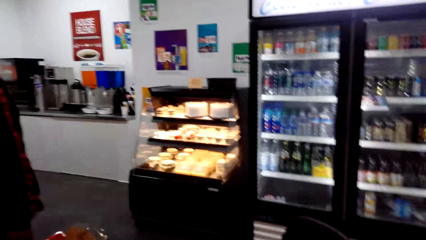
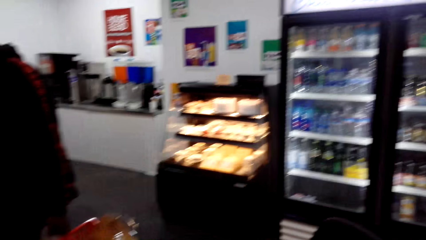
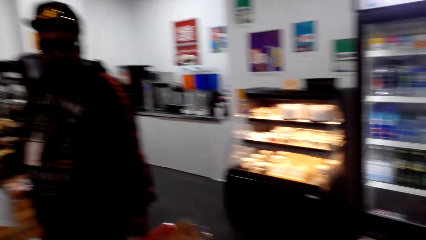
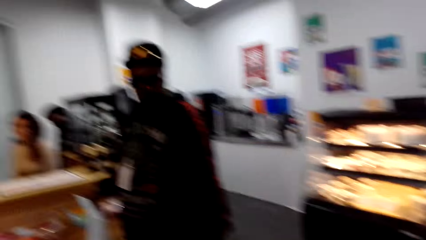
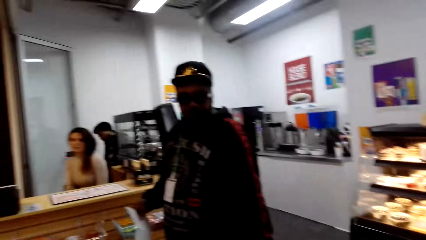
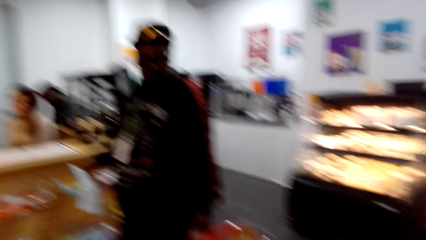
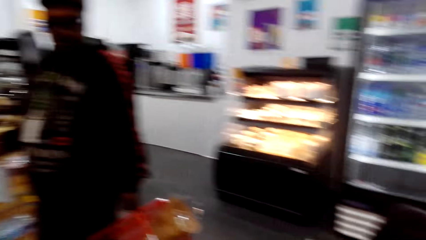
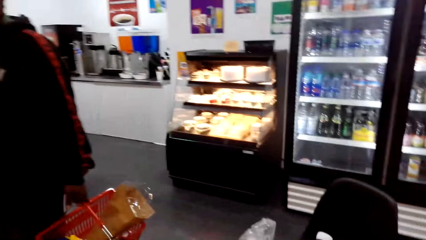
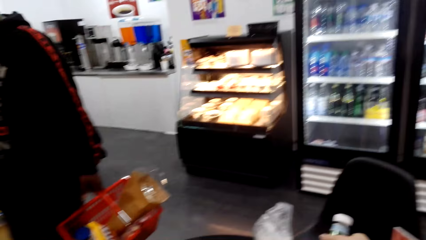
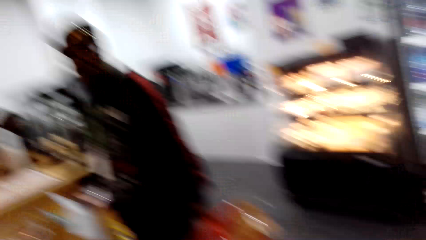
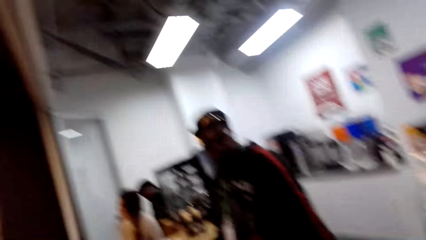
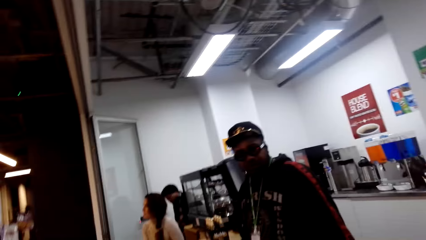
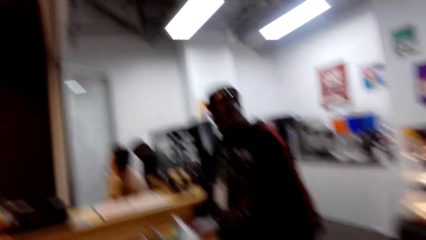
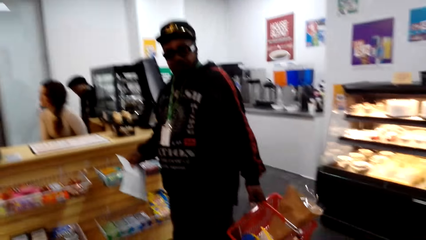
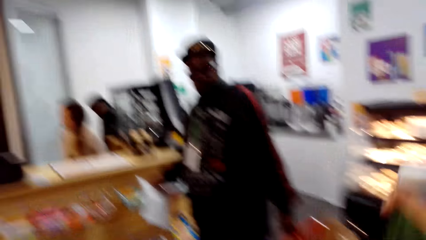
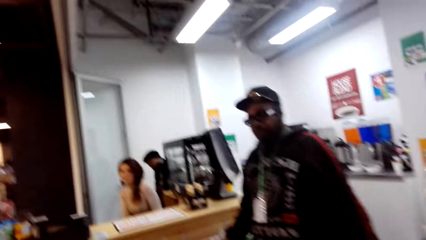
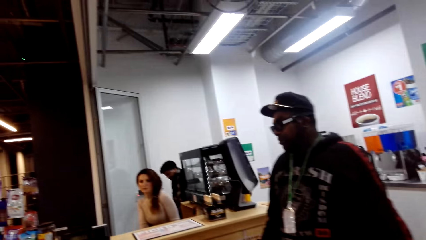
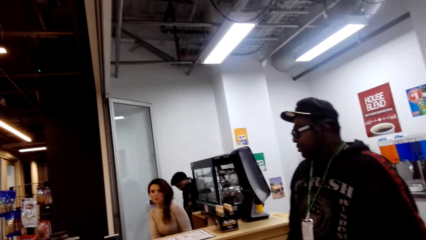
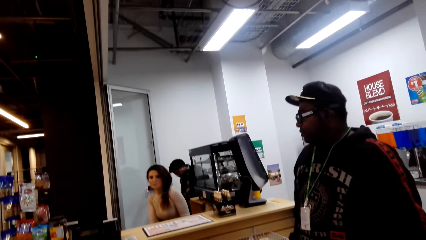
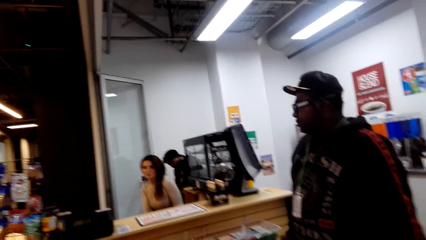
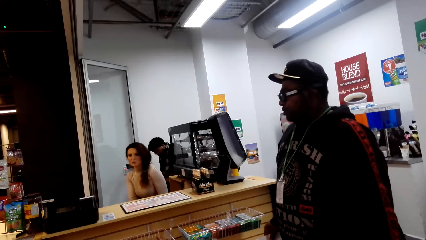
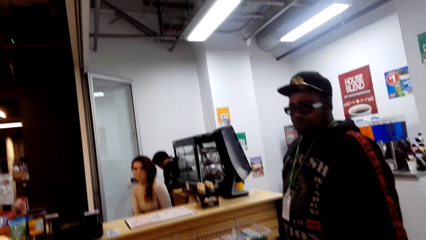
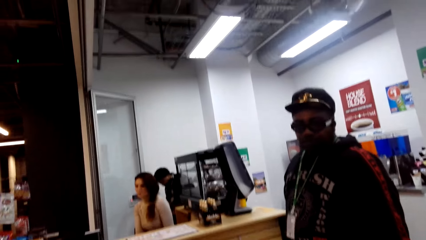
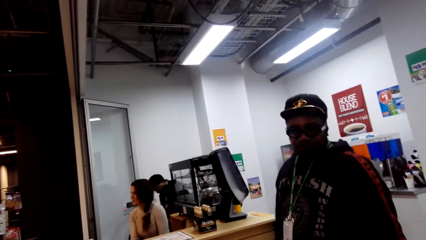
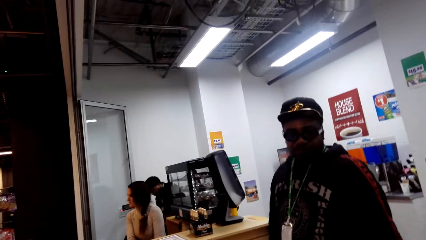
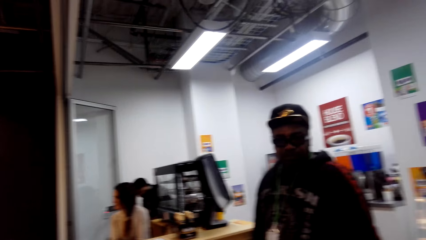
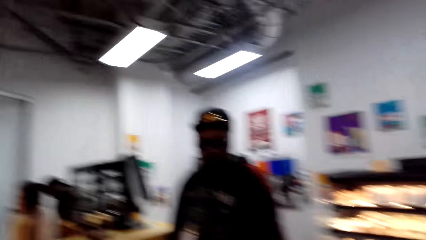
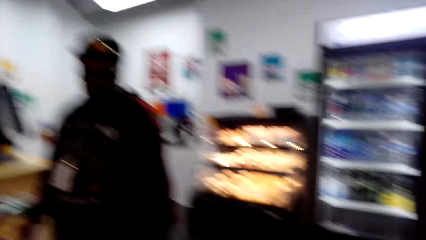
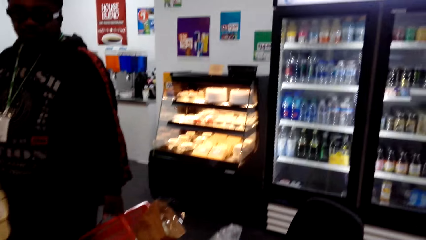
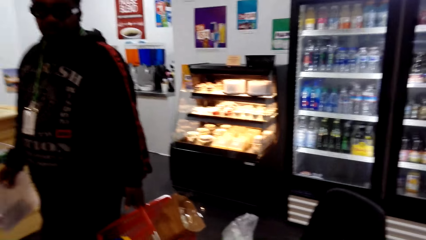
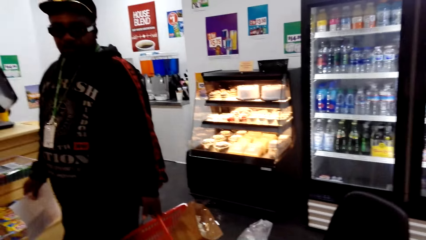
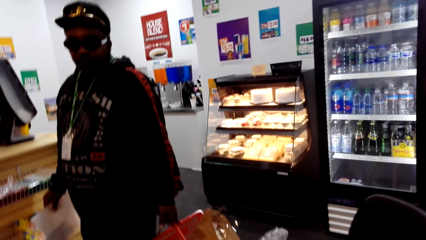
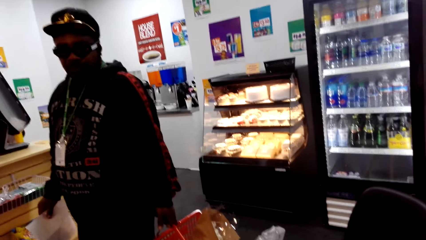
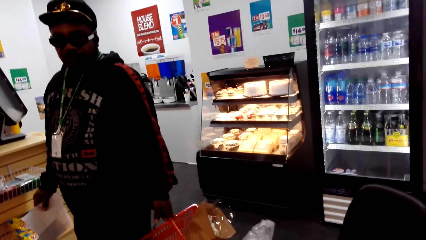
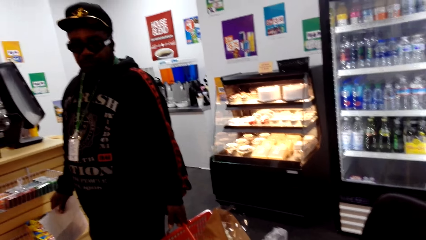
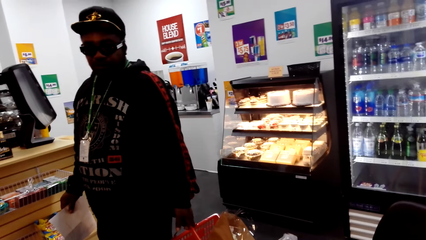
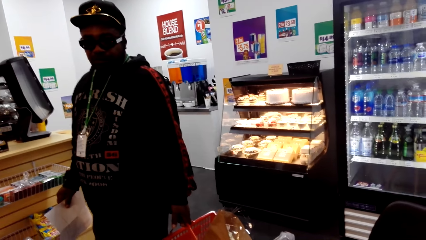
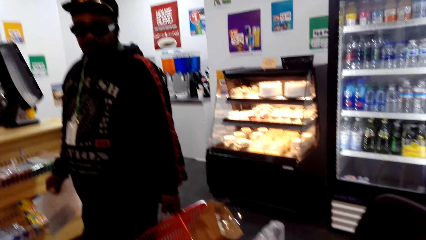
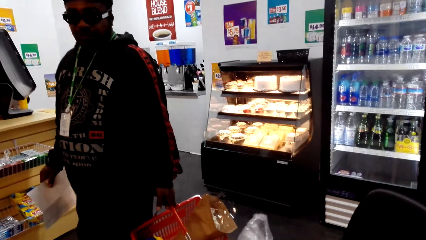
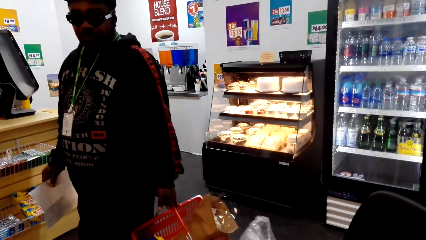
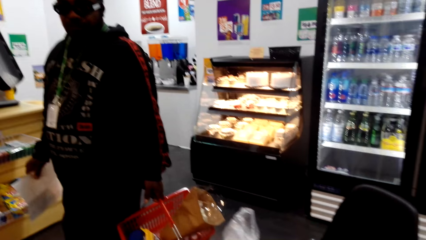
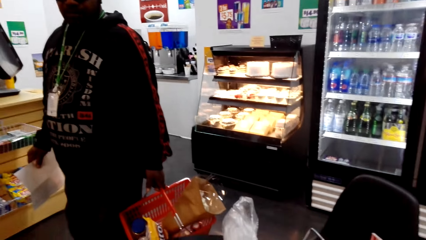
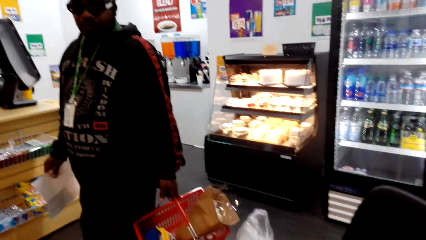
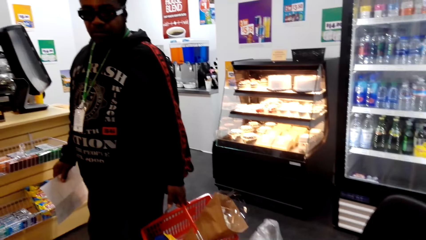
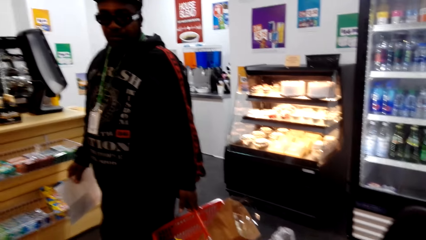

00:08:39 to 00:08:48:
A person is seated on the cashier desk.

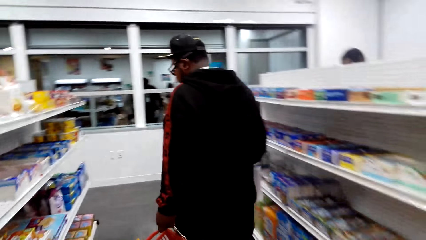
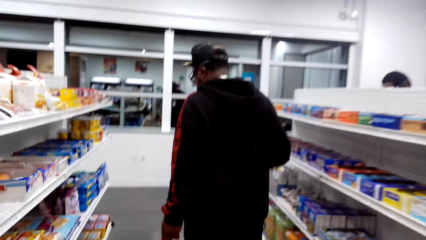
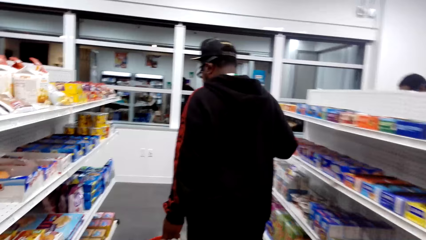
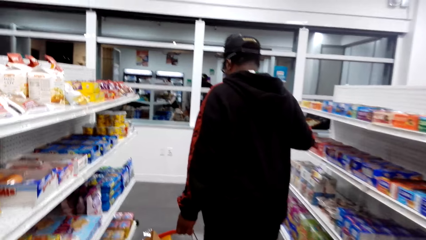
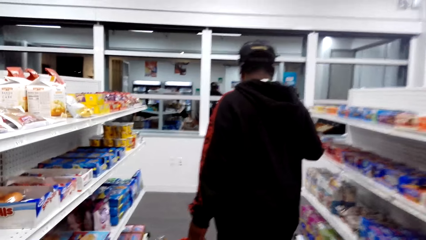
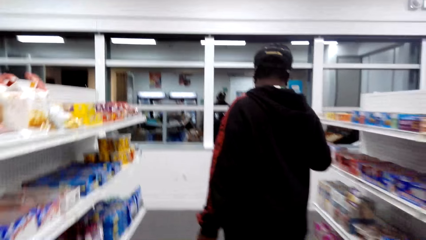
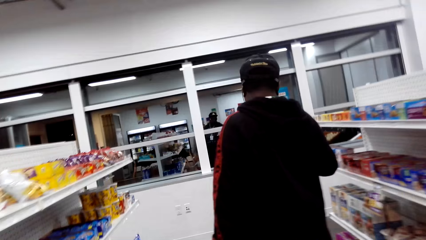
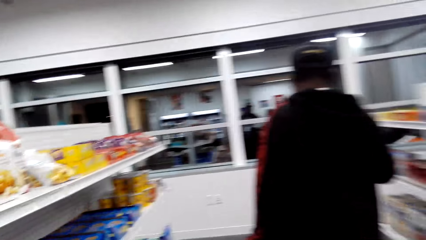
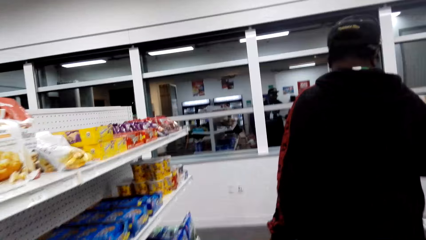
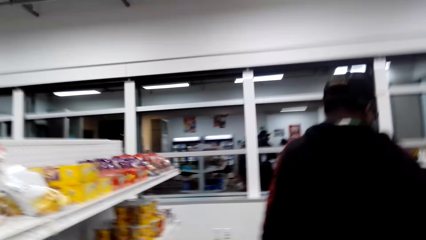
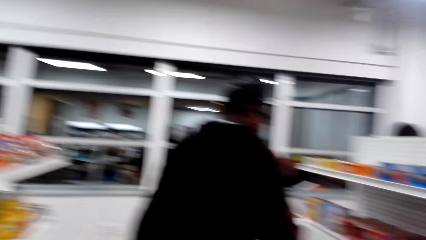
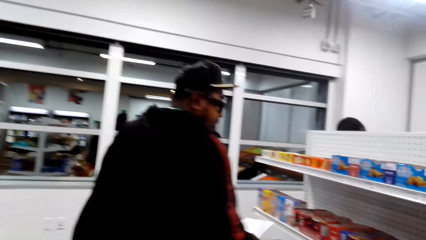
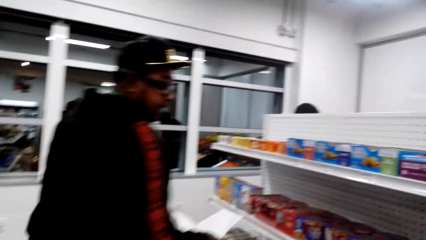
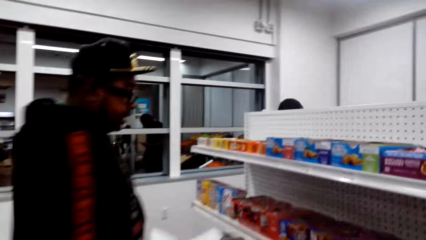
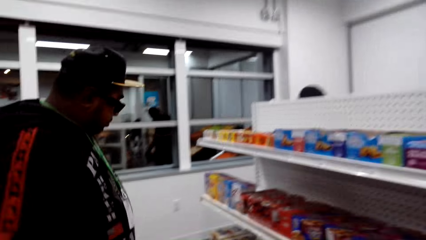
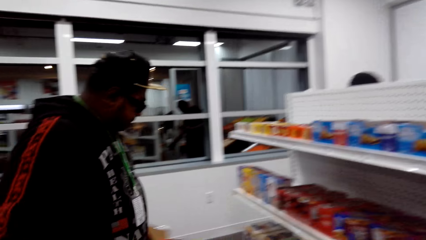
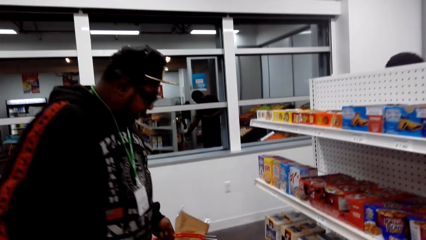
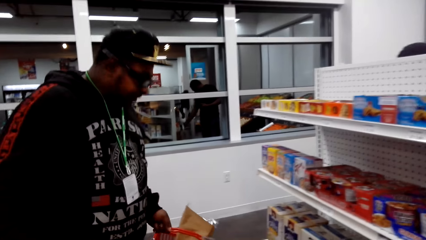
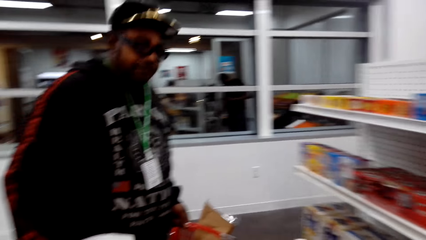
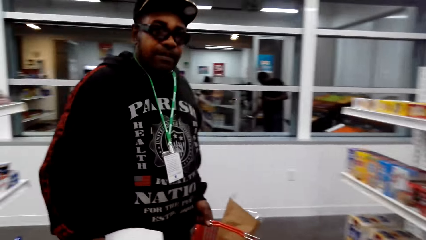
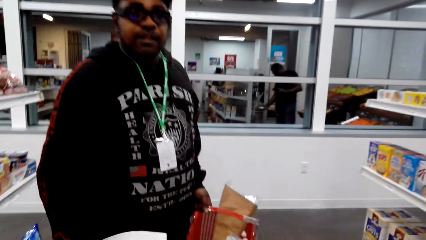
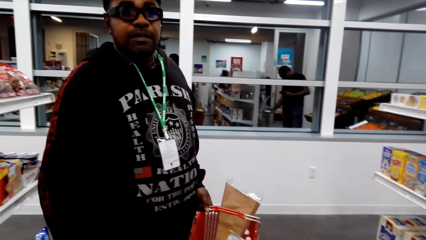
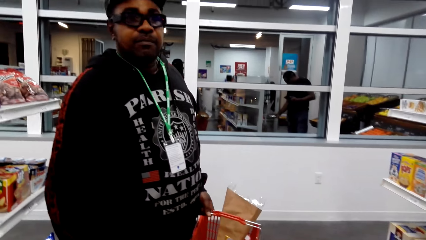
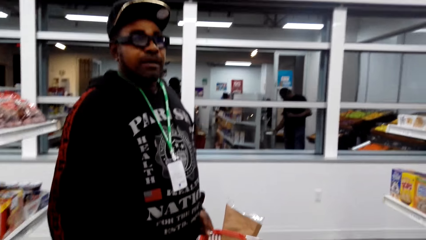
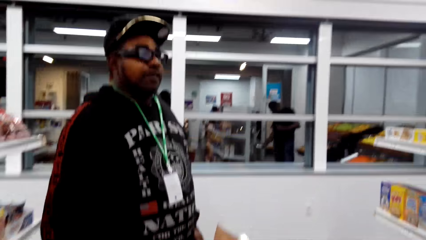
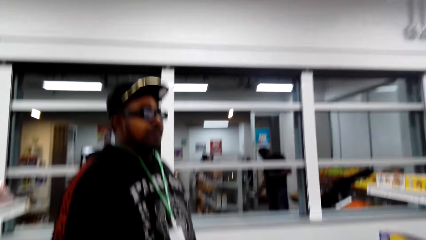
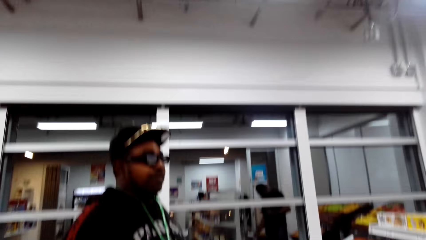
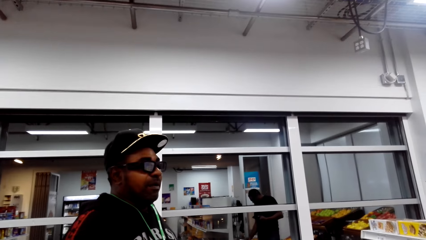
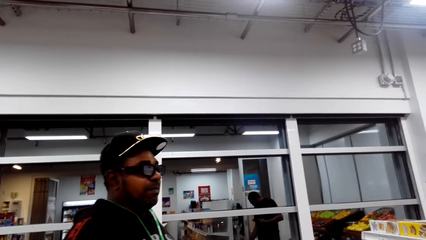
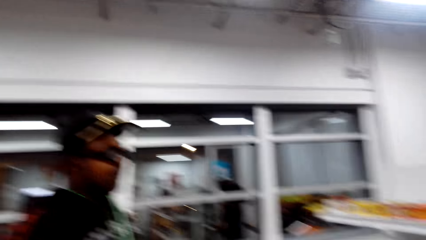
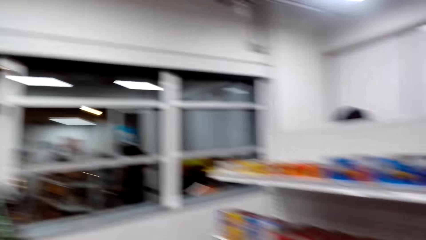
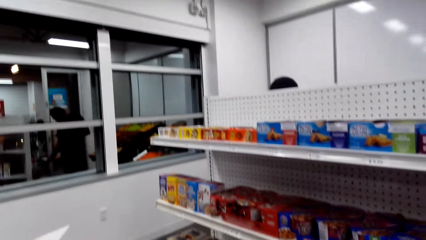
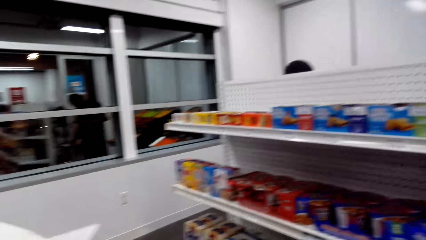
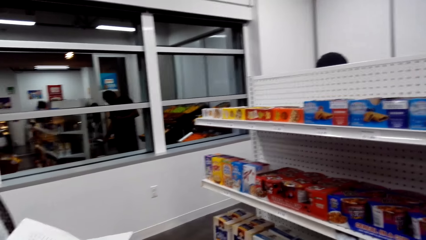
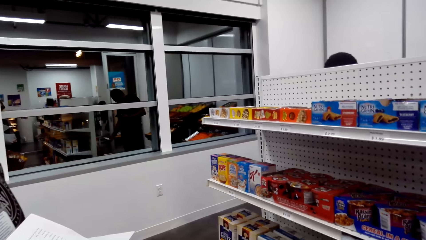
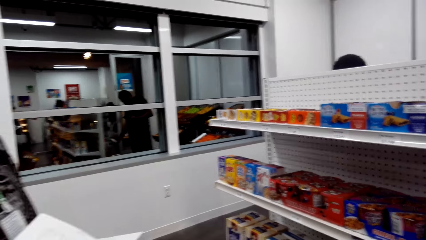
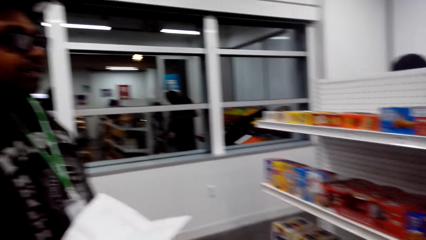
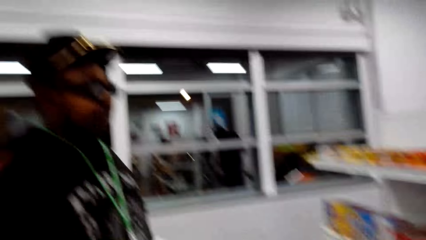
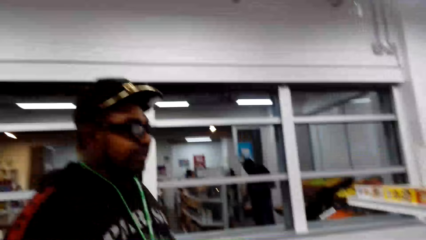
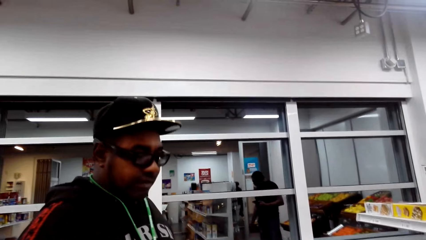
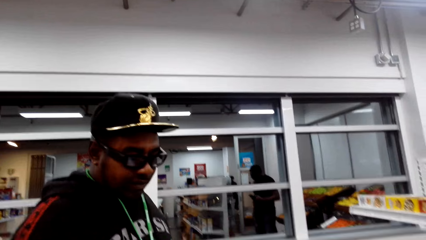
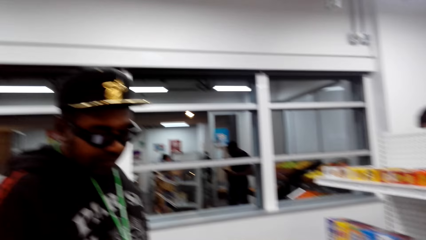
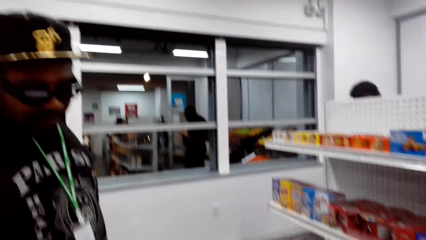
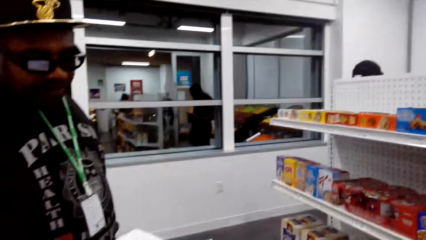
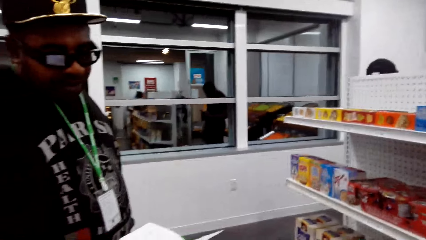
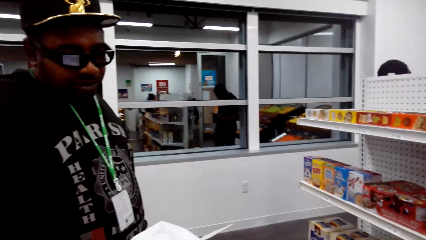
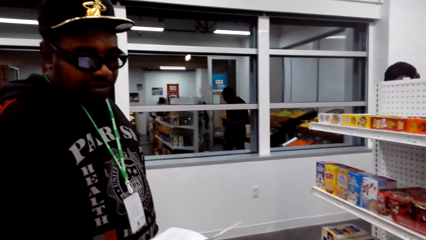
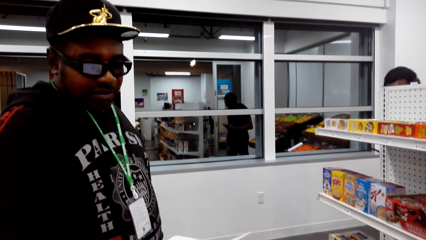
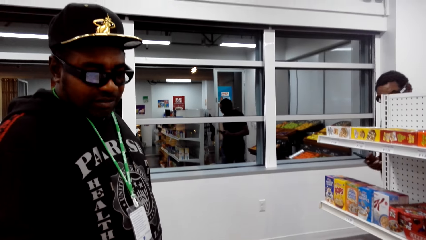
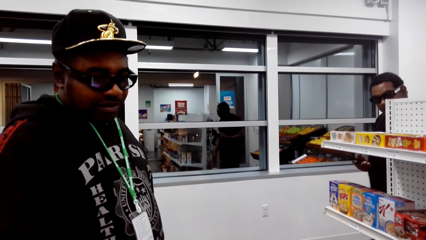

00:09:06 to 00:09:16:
The camera wearer talks to a man. The camera wearer and the man are walking together towards the shelves.
